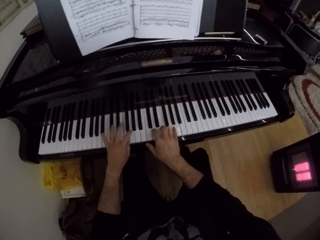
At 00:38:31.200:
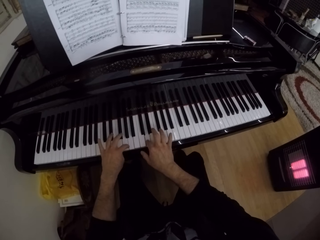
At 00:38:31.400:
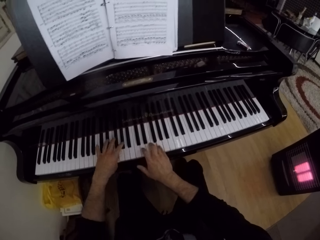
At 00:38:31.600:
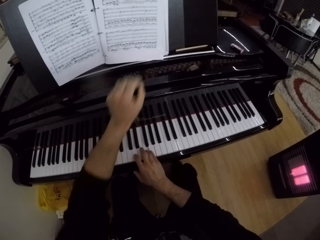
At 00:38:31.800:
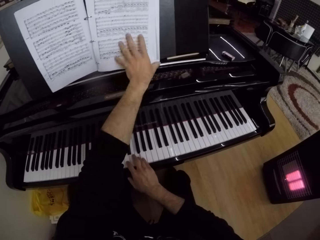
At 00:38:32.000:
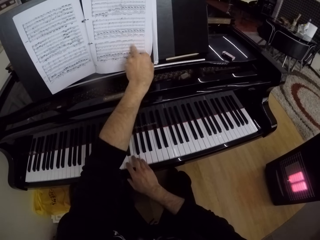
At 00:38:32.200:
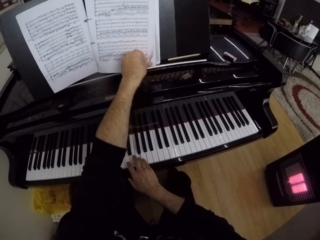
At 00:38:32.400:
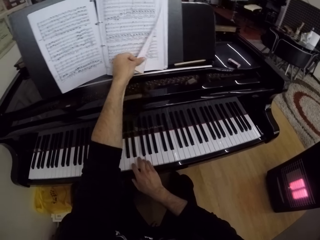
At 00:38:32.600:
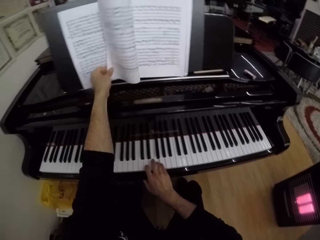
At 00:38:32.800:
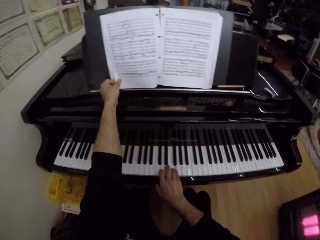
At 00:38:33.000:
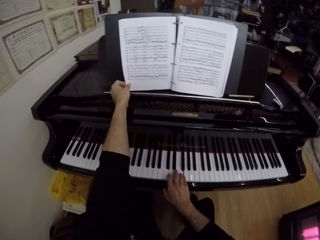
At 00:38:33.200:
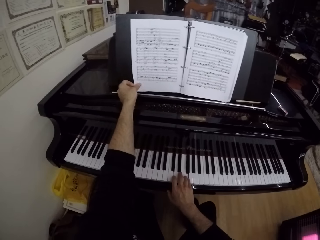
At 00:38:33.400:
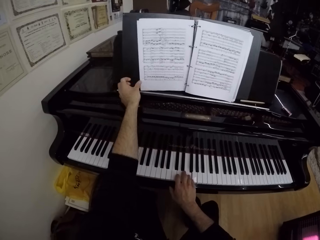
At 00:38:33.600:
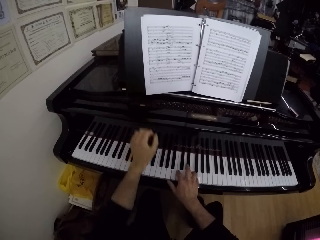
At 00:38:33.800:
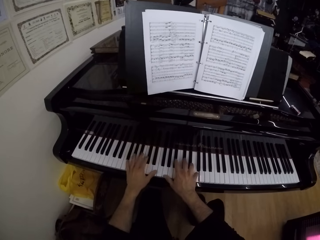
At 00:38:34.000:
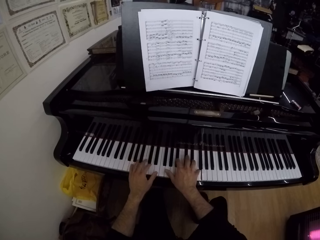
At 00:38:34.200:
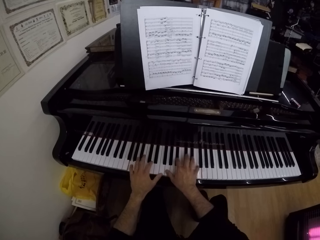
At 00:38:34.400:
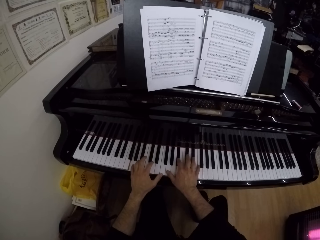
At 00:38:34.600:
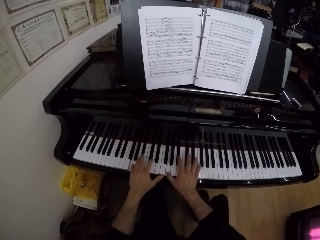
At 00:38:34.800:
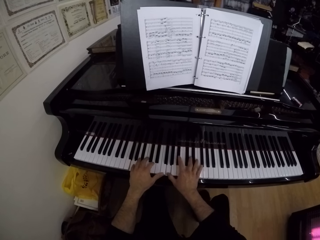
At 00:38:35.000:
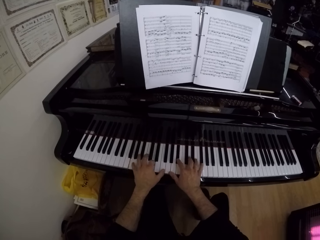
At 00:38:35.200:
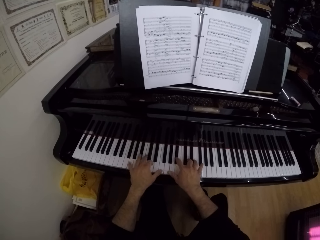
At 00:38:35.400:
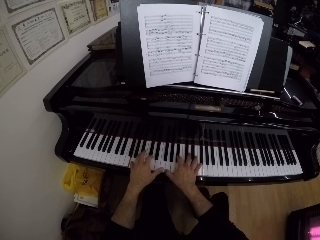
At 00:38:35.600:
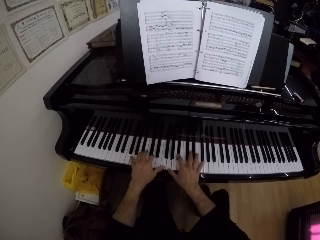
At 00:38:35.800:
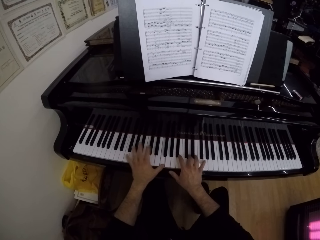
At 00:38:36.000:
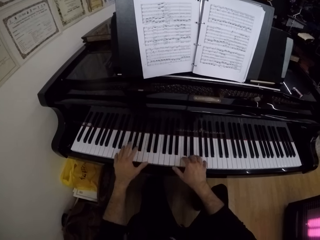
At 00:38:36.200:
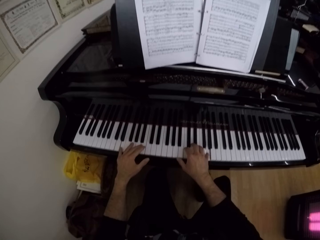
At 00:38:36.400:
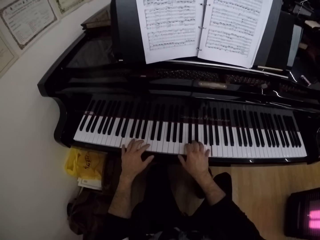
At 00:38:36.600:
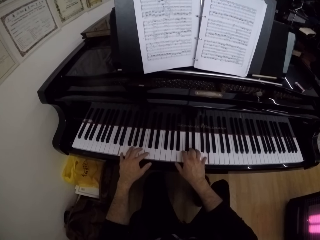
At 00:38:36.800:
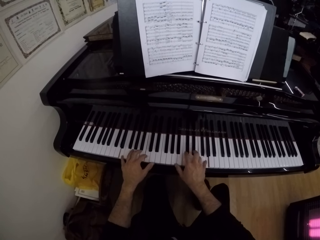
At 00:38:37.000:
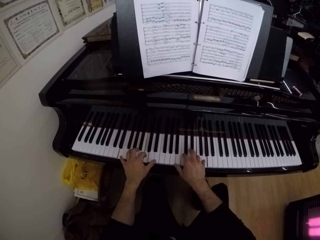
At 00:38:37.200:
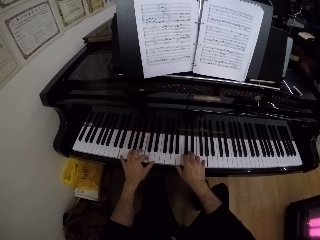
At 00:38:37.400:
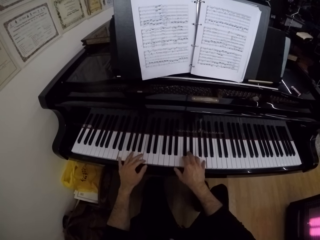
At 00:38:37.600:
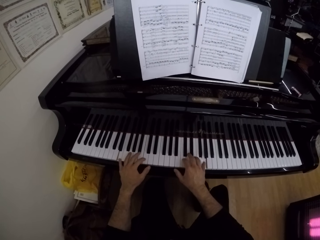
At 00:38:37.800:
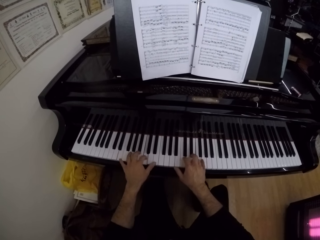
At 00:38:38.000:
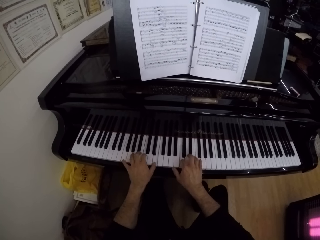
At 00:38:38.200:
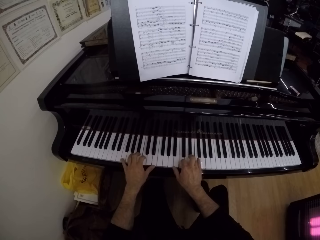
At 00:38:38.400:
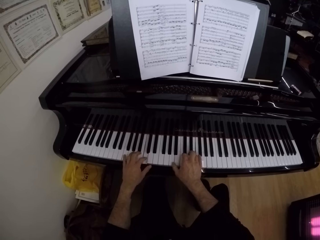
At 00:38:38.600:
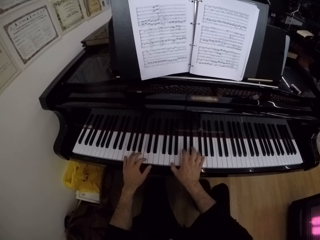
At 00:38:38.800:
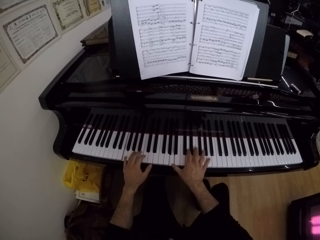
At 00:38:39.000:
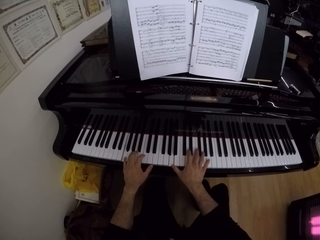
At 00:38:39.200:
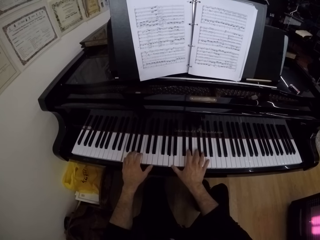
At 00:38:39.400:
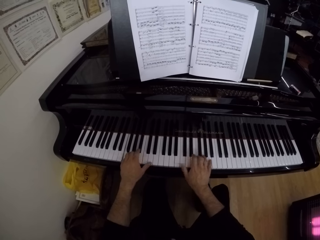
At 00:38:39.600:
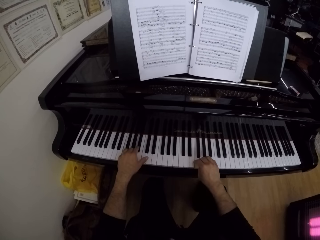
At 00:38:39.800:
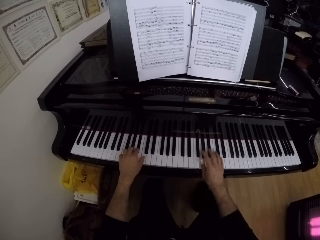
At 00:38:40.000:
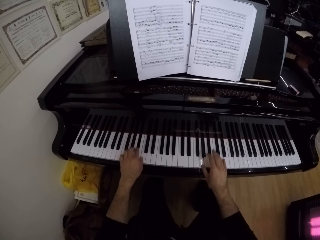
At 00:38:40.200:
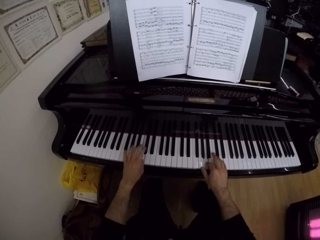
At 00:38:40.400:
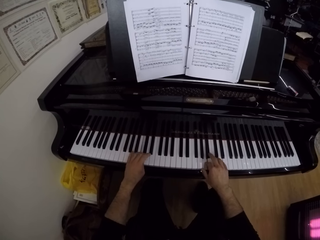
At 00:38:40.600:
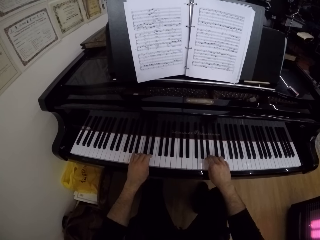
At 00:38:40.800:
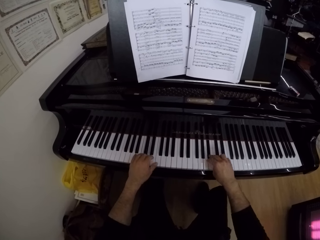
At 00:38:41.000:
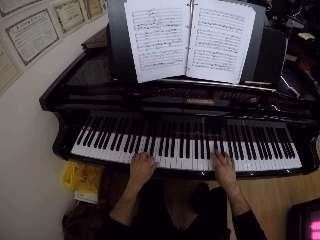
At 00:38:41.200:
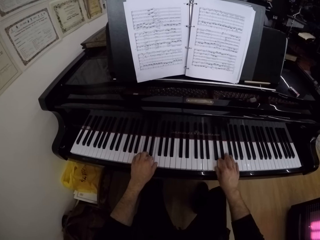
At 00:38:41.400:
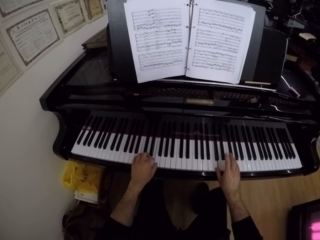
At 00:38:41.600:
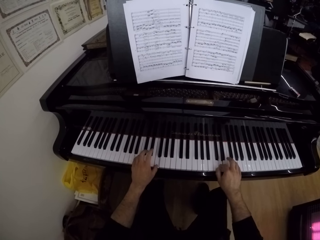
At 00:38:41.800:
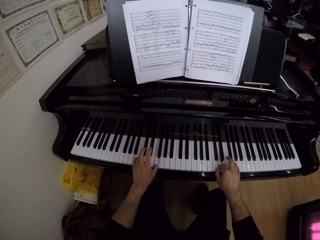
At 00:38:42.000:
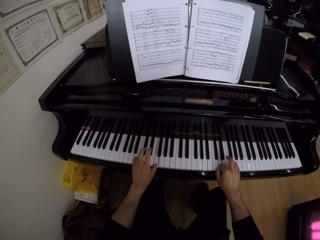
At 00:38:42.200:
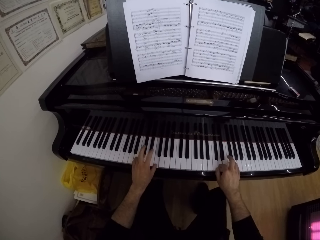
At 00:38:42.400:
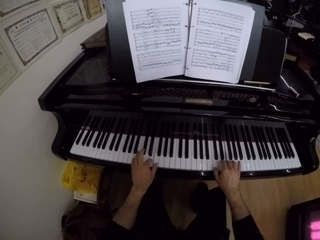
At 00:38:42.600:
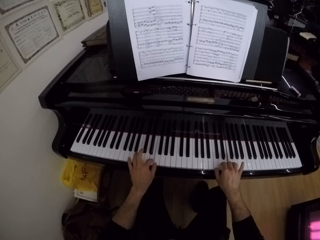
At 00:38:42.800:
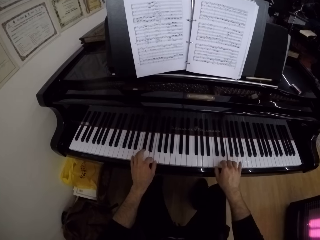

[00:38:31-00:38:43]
The camera wearer flips a page of the piano sheet with his left hand. He plays the piano with both hands.

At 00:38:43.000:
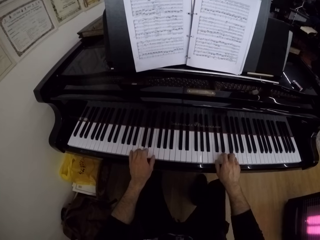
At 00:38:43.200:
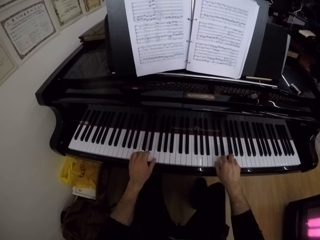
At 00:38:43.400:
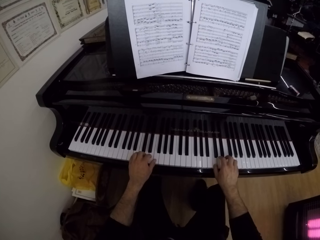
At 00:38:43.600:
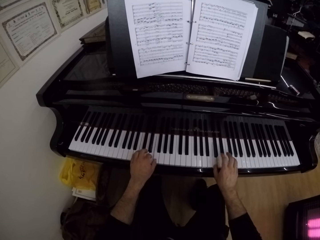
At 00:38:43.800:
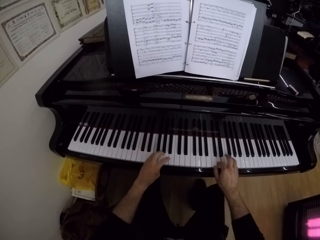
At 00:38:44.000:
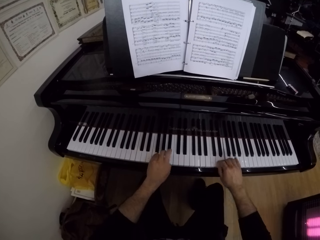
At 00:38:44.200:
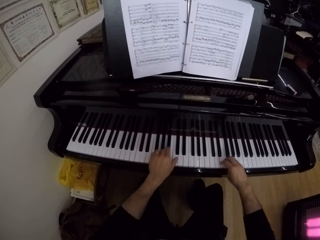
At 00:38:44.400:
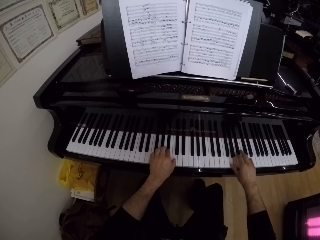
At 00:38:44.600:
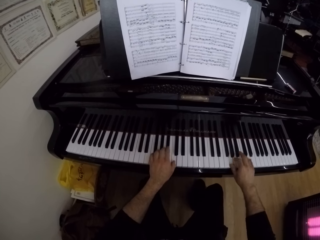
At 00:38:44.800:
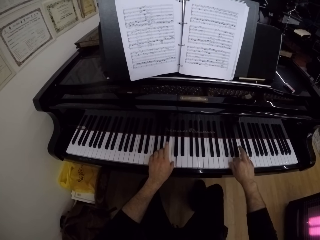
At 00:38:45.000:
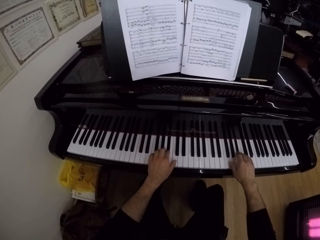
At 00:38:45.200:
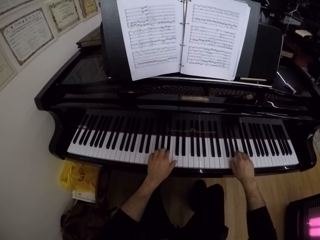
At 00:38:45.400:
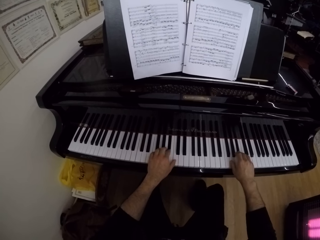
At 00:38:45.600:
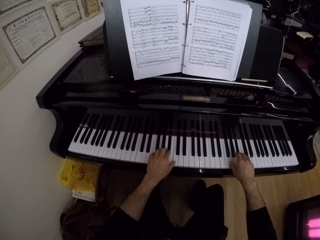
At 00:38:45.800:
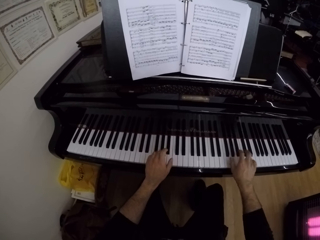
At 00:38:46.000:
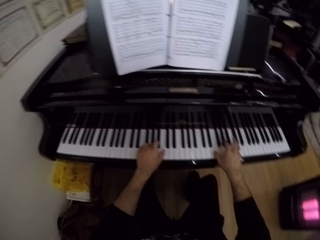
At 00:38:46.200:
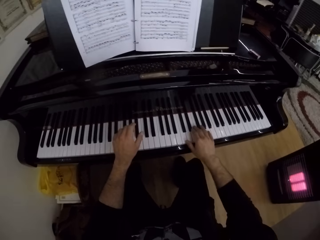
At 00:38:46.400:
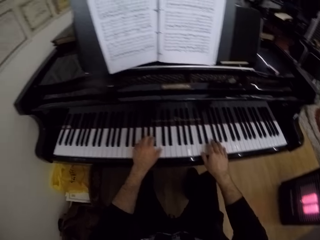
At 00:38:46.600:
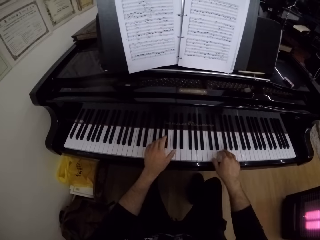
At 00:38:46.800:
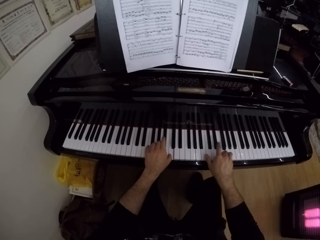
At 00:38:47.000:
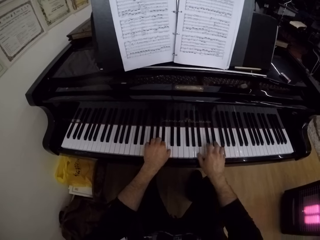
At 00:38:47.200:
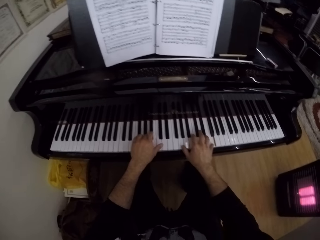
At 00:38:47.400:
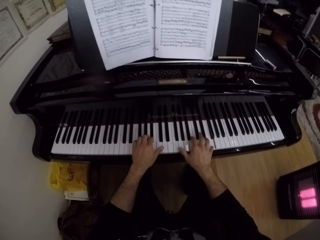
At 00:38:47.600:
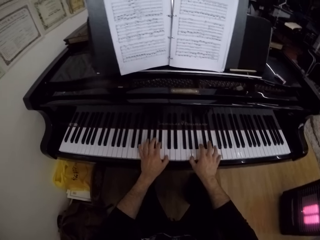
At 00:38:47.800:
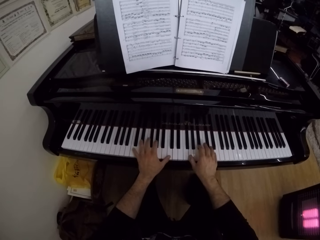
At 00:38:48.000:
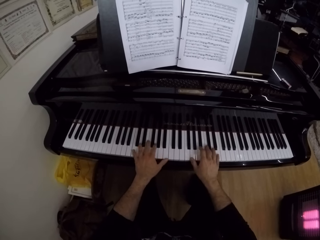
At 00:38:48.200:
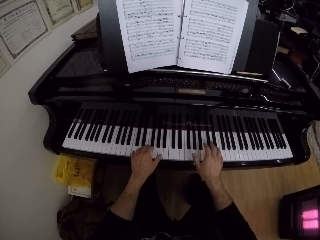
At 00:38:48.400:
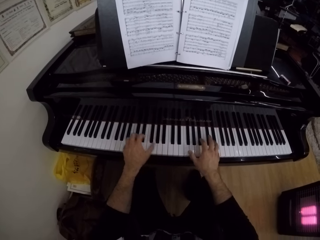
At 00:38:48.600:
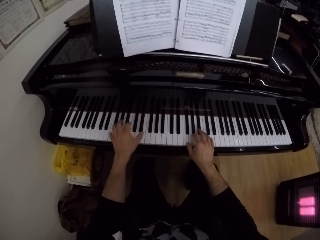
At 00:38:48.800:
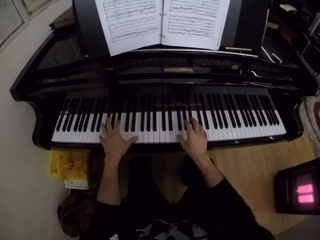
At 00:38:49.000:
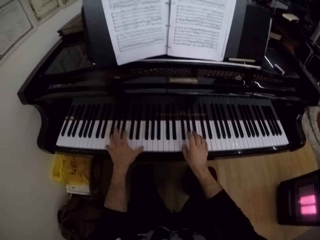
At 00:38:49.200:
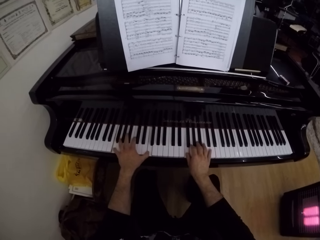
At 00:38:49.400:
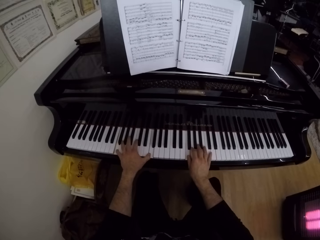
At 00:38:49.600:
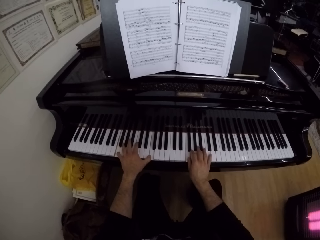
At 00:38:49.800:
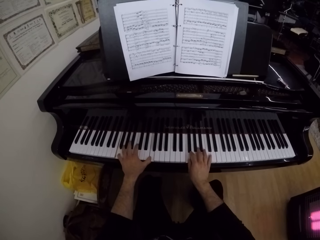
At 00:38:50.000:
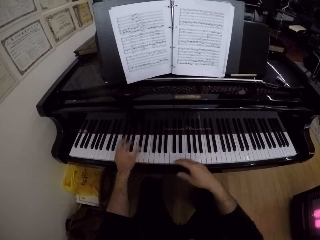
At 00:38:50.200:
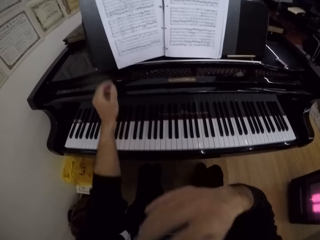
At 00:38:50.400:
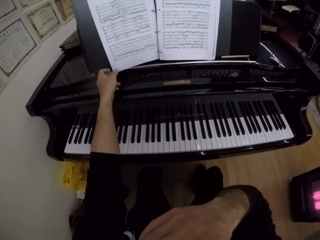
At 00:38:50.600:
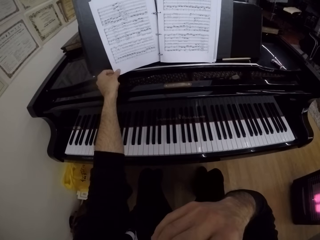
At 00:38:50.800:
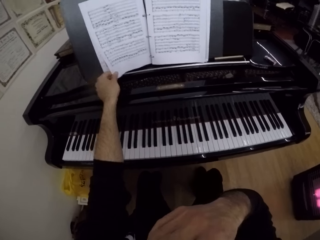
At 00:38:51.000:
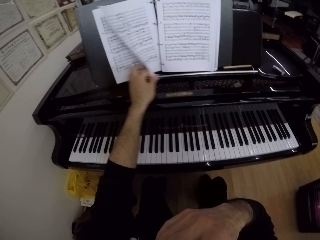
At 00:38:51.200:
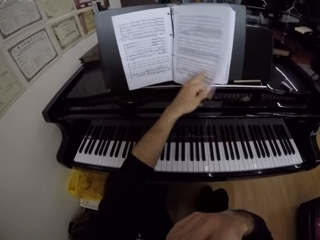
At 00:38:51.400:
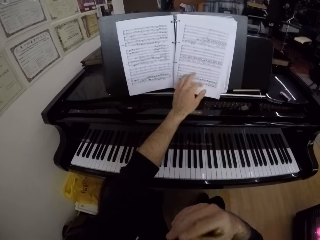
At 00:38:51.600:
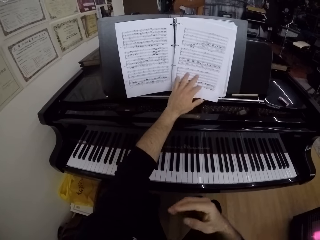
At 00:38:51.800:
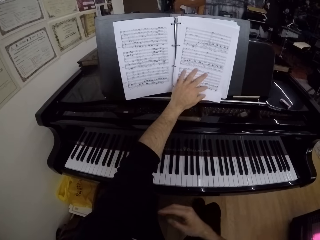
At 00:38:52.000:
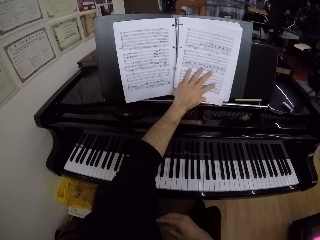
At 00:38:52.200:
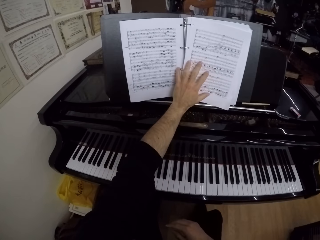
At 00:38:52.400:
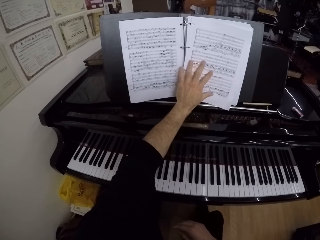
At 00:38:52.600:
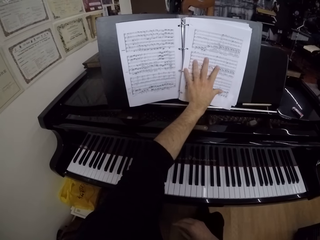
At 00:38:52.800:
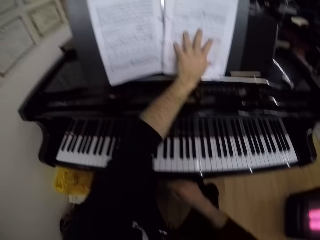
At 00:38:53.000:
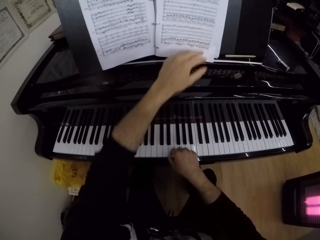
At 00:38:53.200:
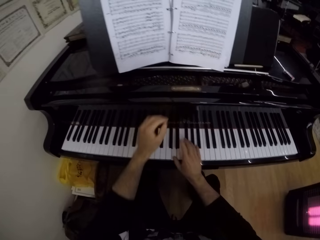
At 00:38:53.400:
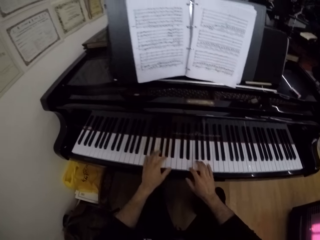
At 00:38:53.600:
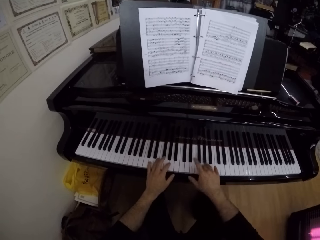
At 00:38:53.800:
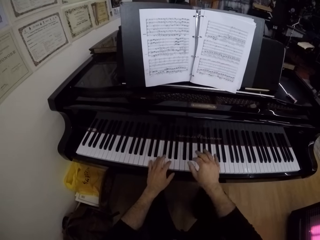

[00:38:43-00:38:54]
The camera wearer touches his hands with his right hand. He flips a page of the piano sheet with his left hand. He touches his face with his right hand.
